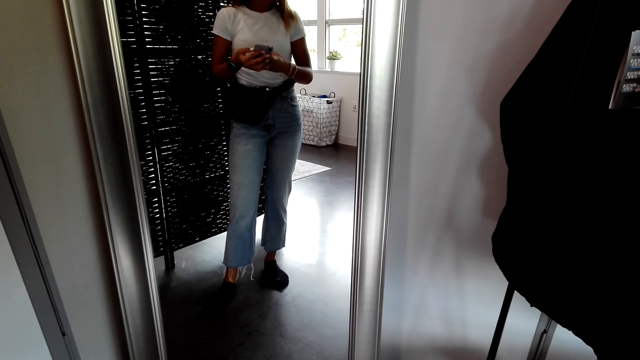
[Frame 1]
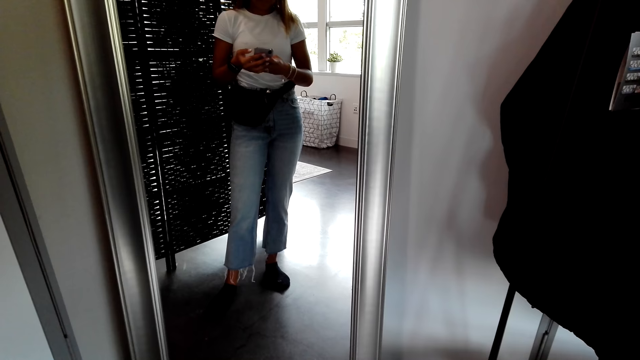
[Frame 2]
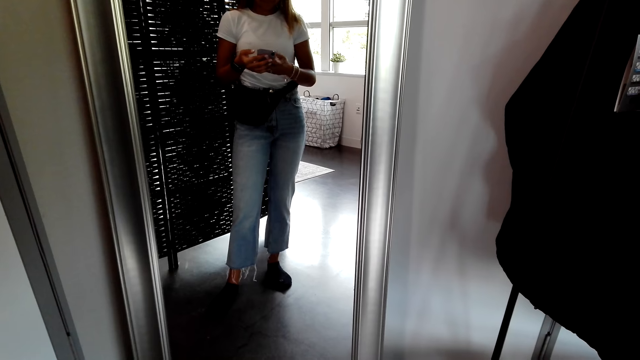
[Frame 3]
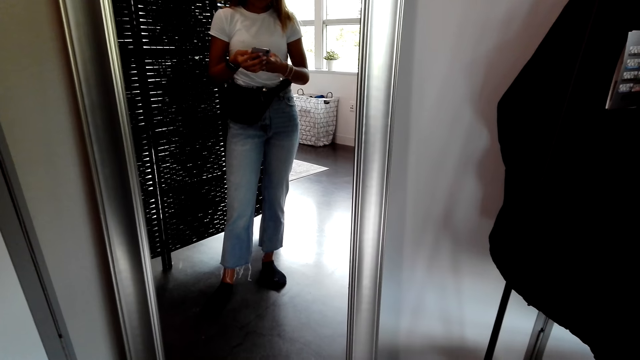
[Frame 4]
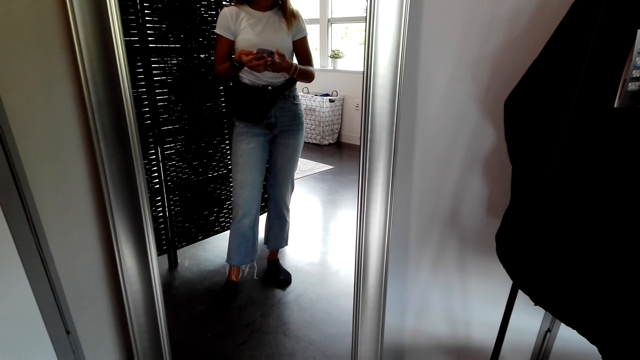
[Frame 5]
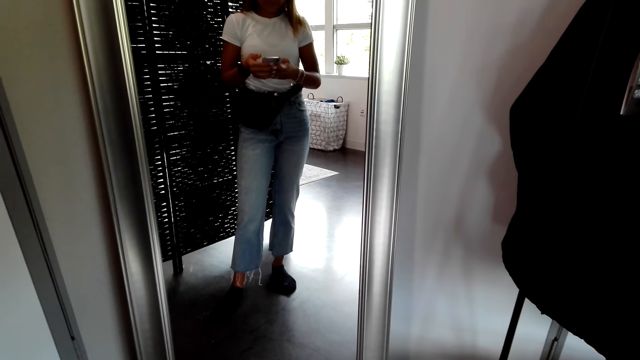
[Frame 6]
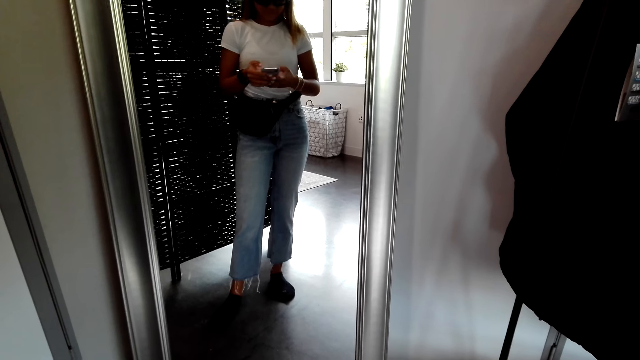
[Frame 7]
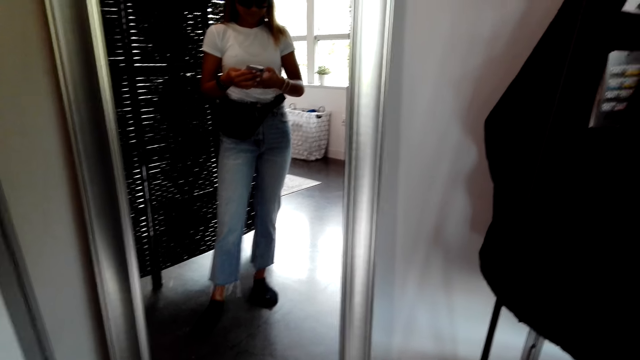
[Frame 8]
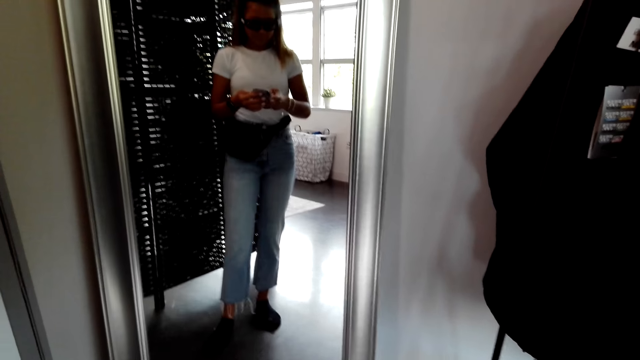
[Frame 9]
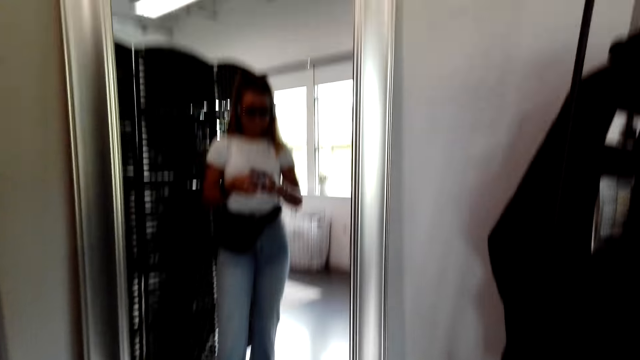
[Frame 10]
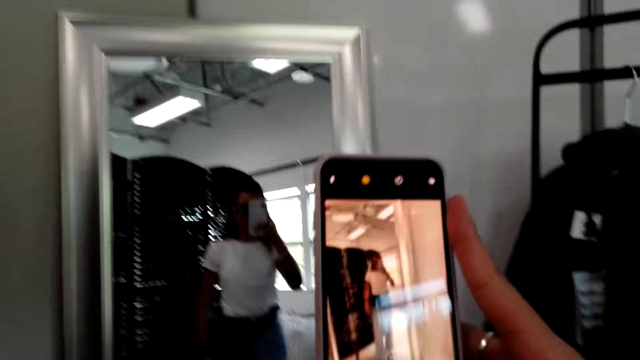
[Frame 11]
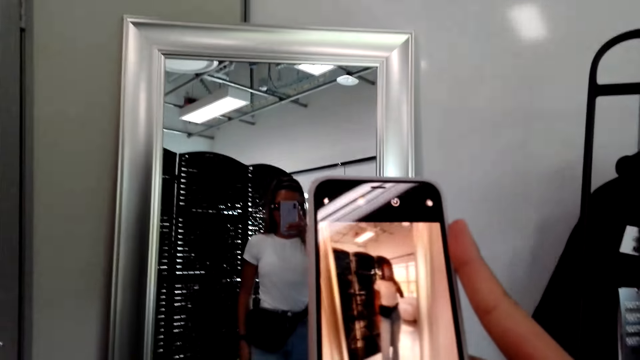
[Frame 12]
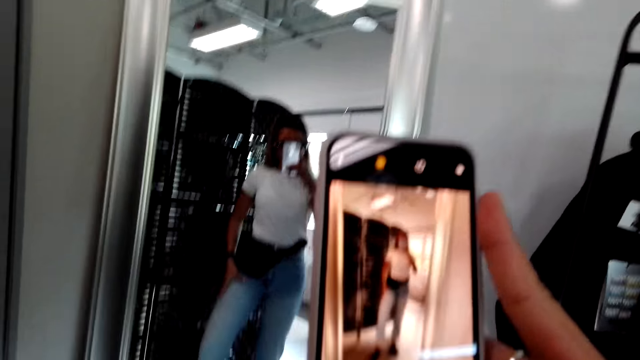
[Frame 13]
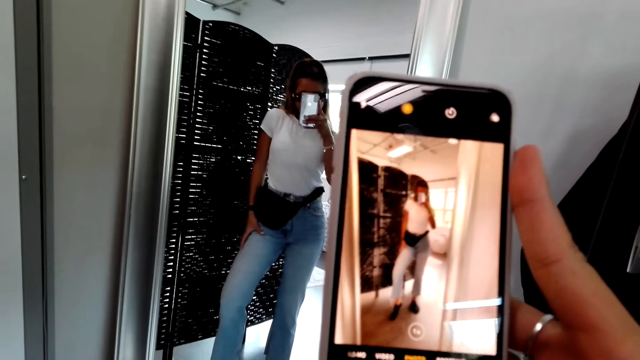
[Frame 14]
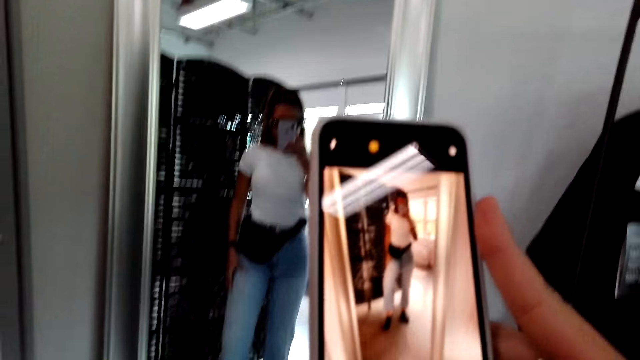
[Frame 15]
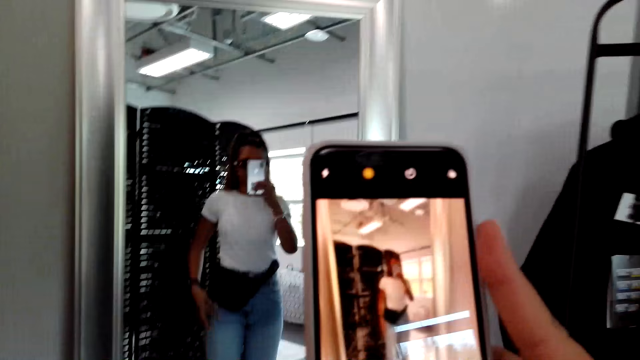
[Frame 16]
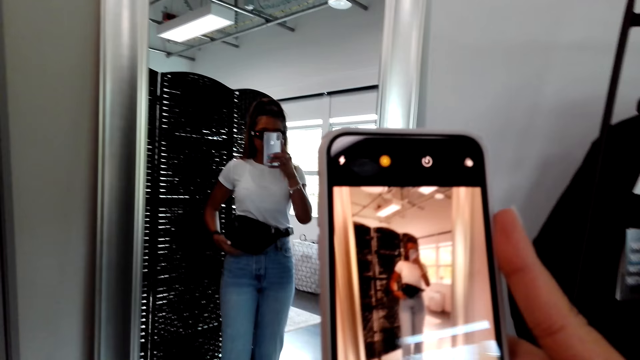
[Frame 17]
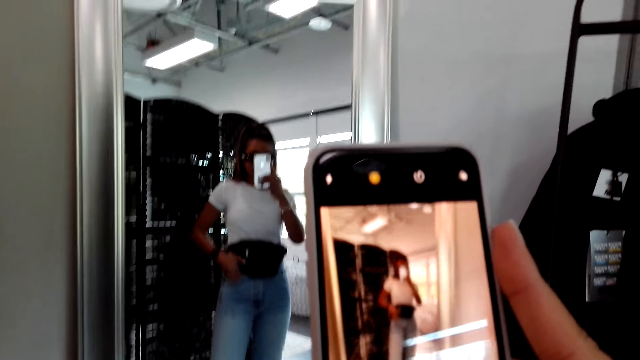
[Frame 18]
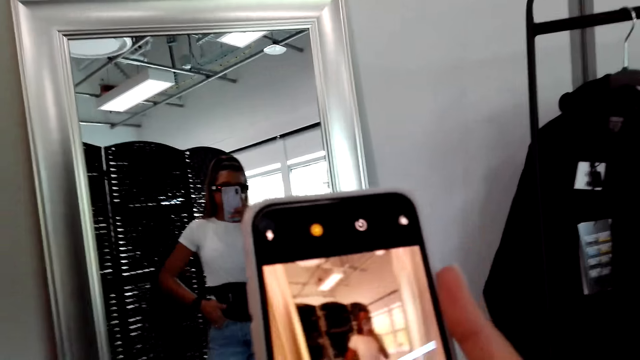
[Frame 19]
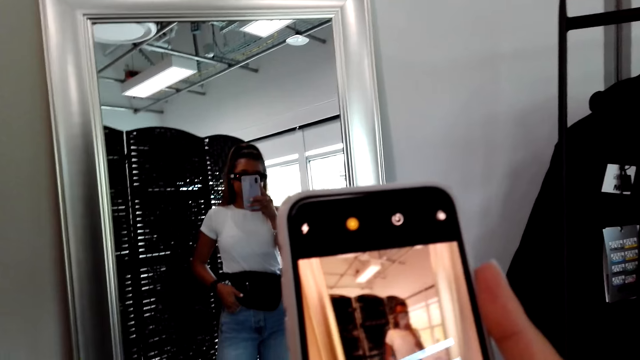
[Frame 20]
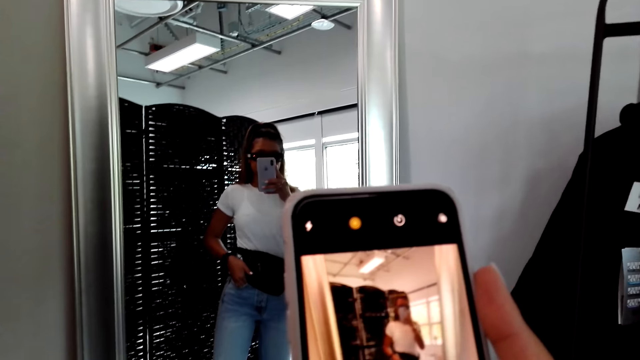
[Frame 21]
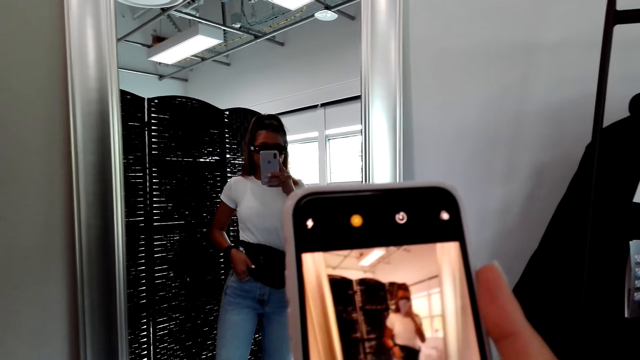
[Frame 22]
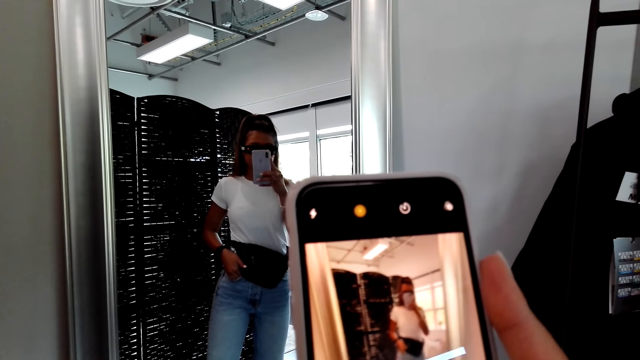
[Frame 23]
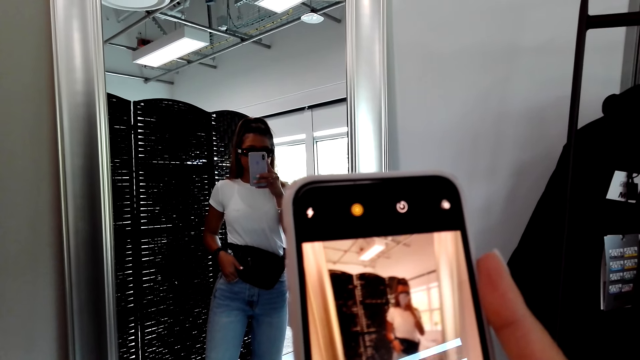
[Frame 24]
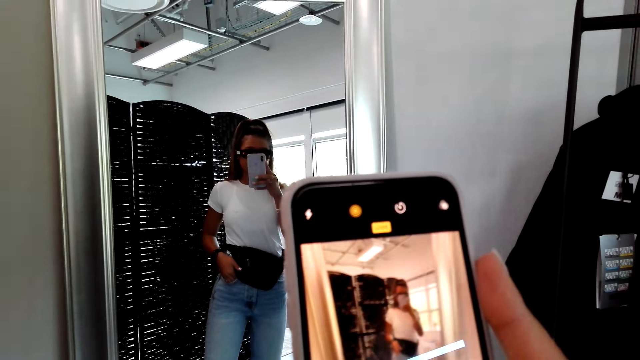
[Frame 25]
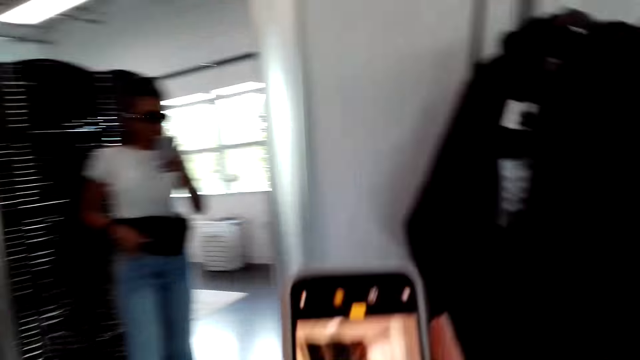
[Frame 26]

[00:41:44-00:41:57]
The camera wearer takes a photo of himself. They take a photo with the phone.

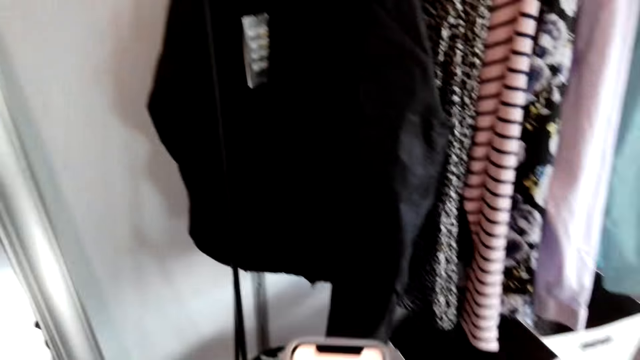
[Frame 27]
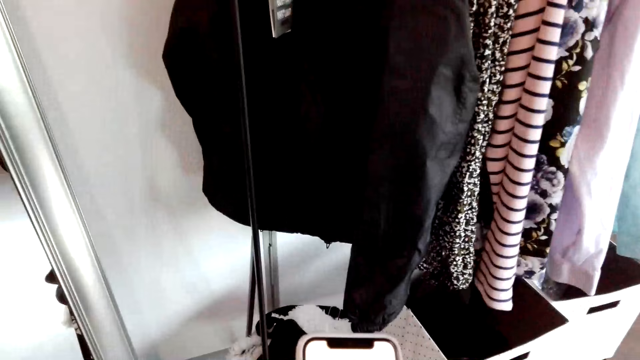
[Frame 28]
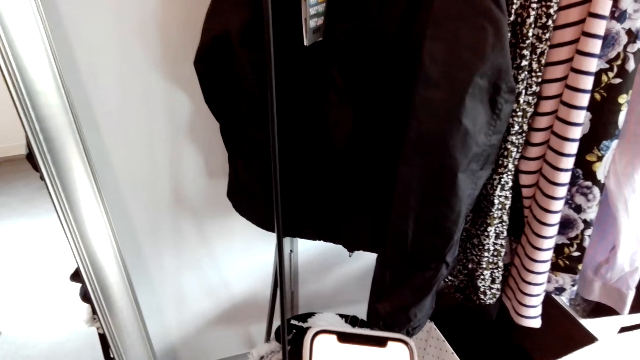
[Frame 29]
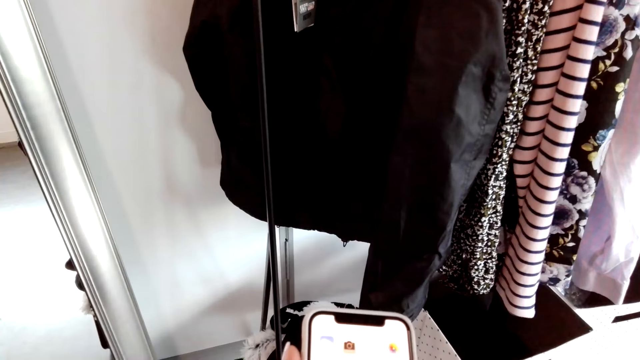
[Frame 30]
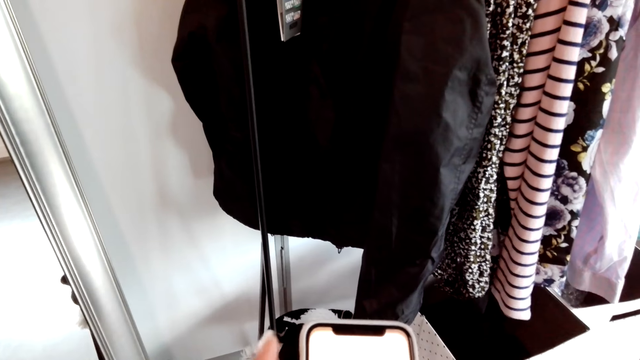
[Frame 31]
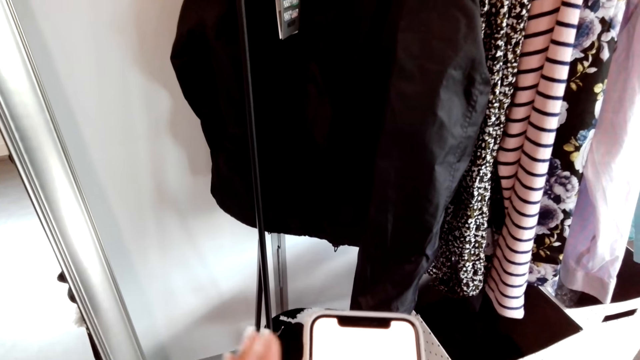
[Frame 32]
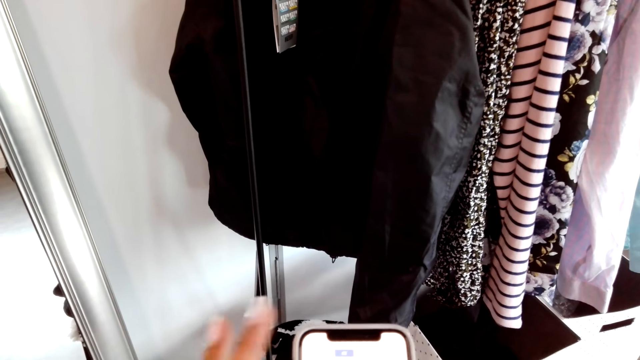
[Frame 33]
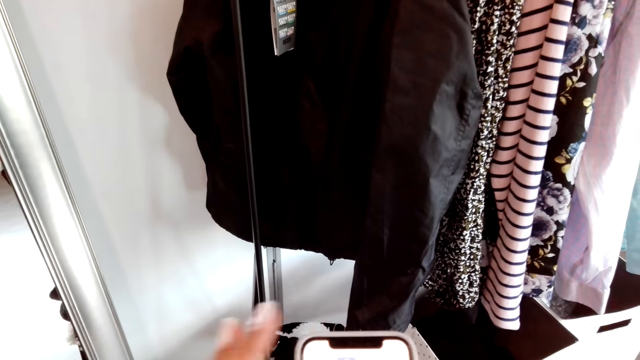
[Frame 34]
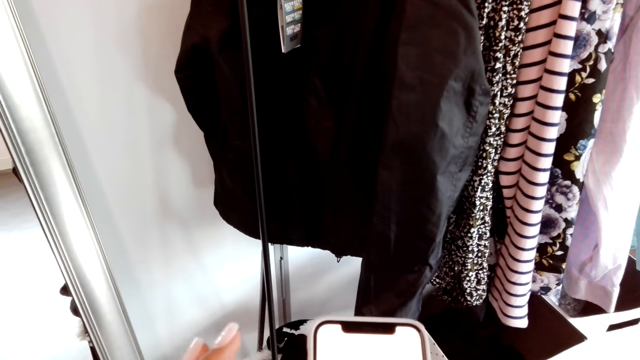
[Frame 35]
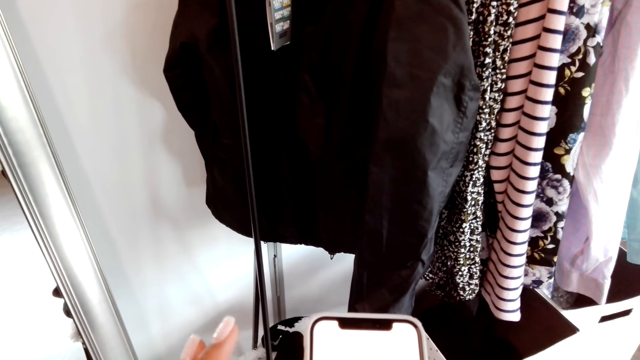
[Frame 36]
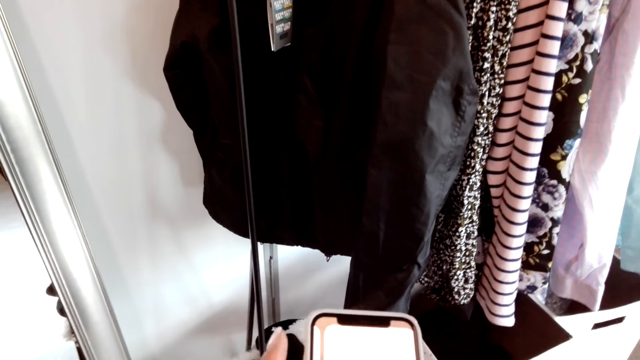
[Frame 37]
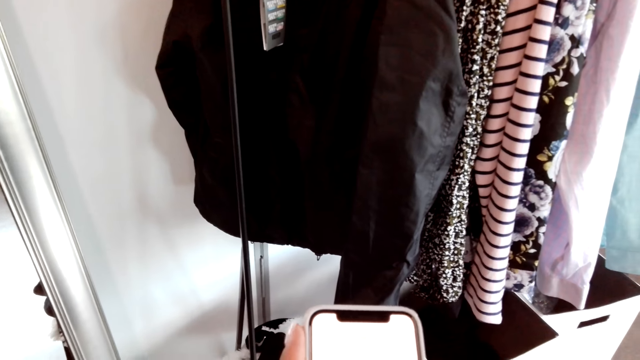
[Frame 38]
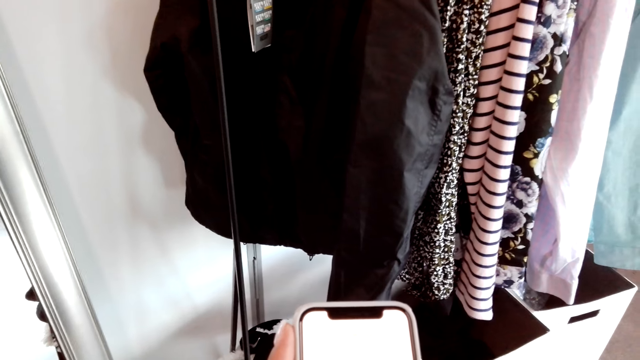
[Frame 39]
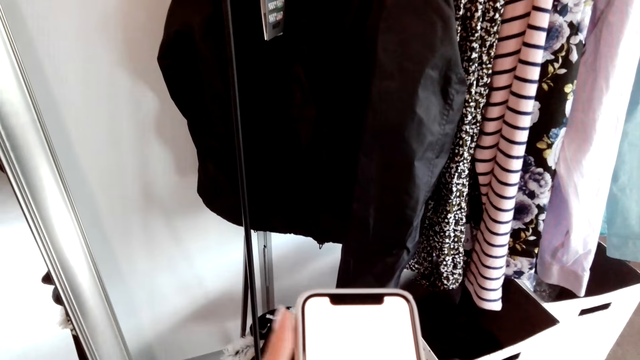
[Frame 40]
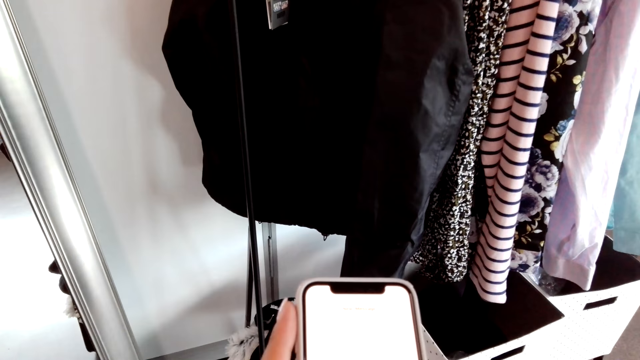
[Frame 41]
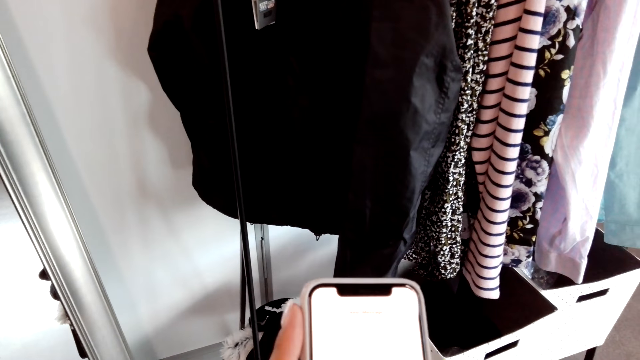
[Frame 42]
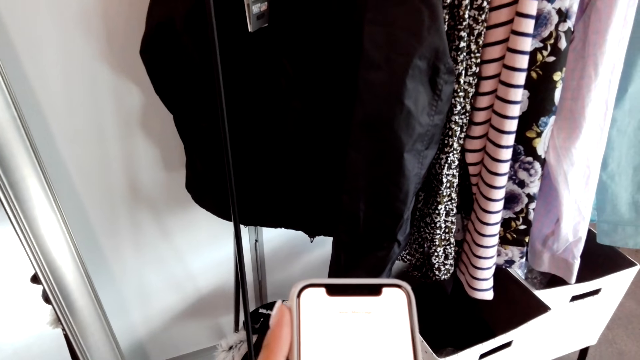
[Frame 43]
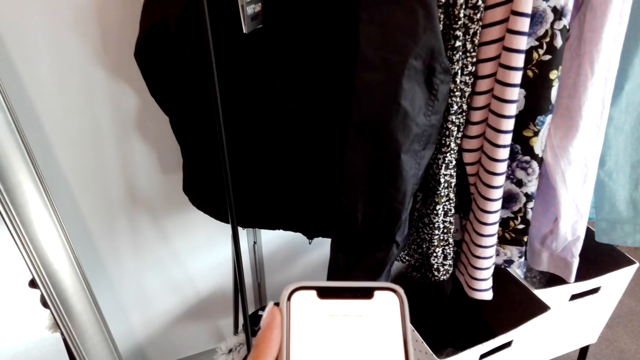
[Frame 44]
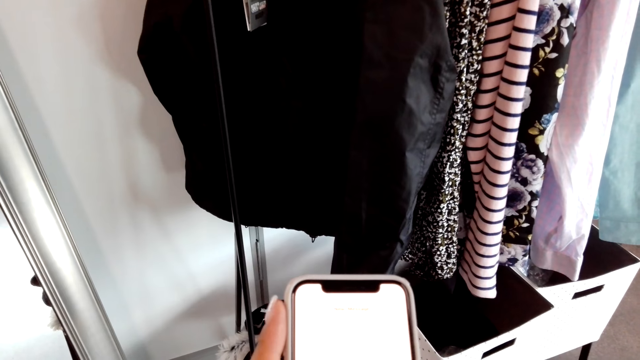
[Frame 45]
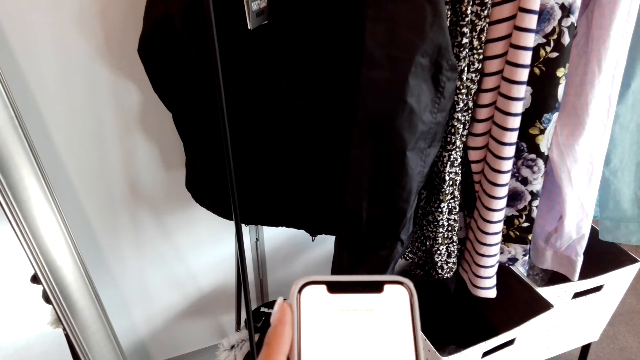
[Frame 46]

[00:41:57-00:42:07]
The camera wearer operates their phone.
